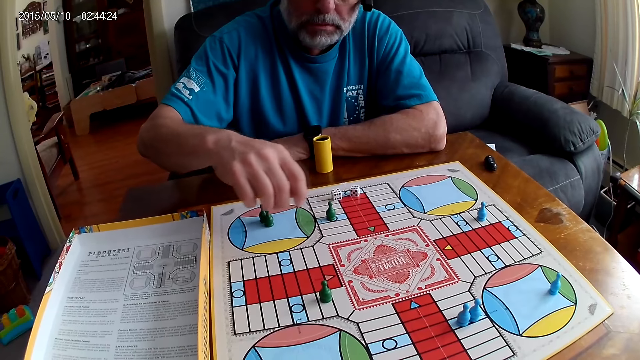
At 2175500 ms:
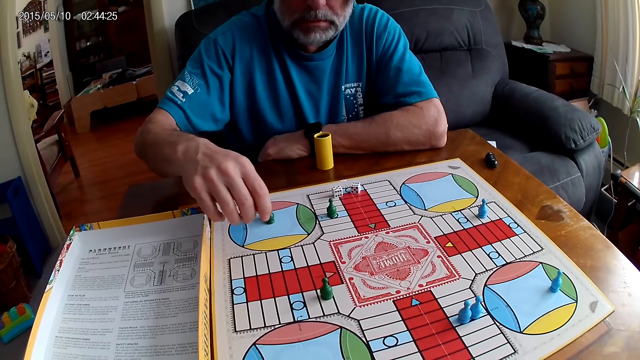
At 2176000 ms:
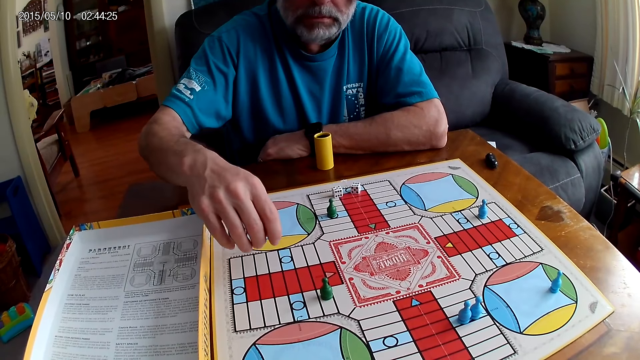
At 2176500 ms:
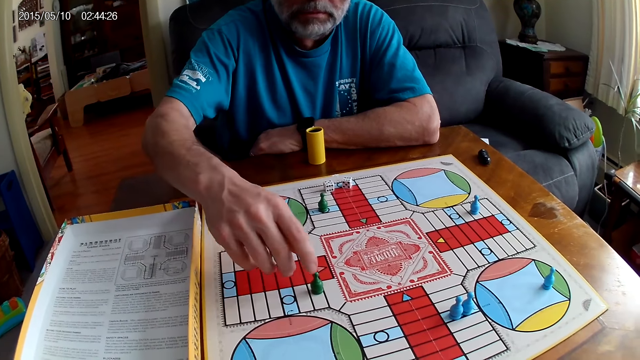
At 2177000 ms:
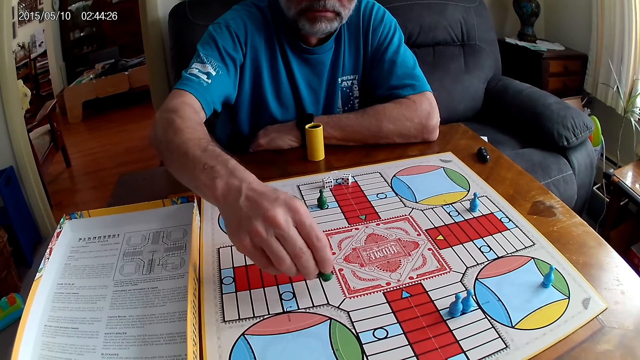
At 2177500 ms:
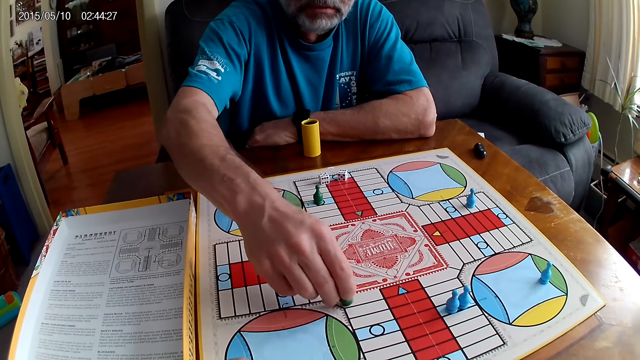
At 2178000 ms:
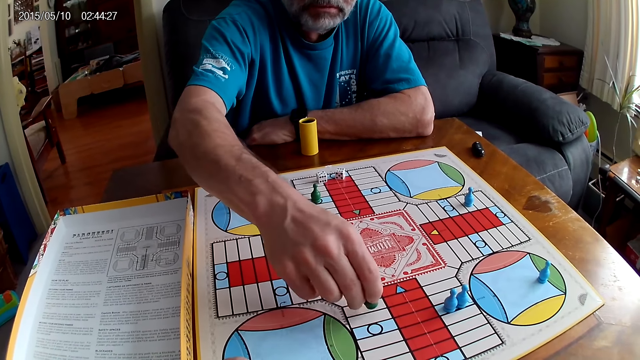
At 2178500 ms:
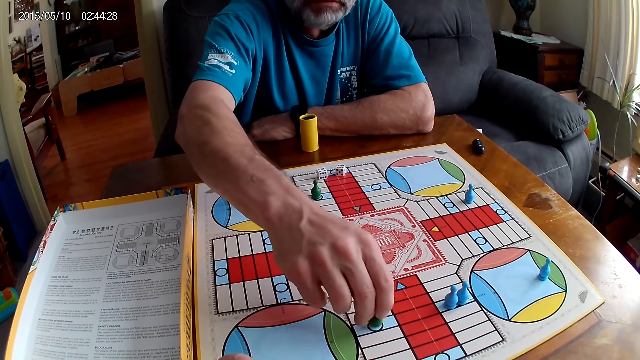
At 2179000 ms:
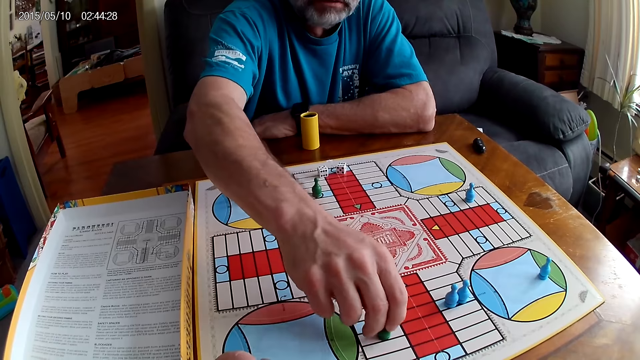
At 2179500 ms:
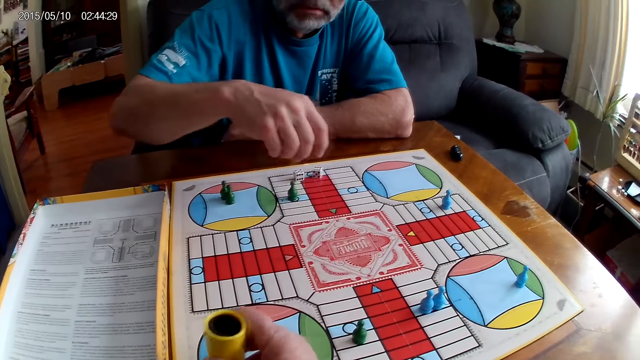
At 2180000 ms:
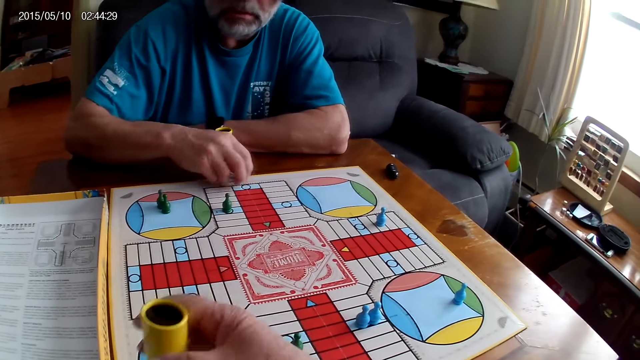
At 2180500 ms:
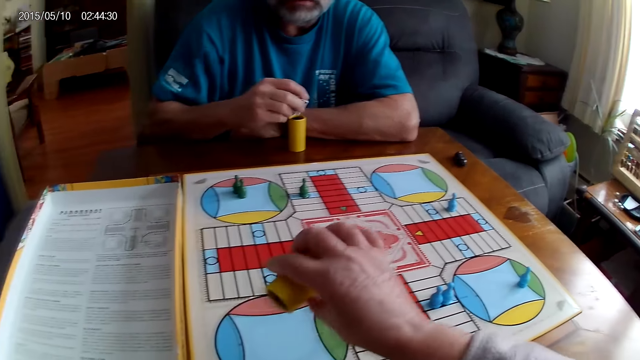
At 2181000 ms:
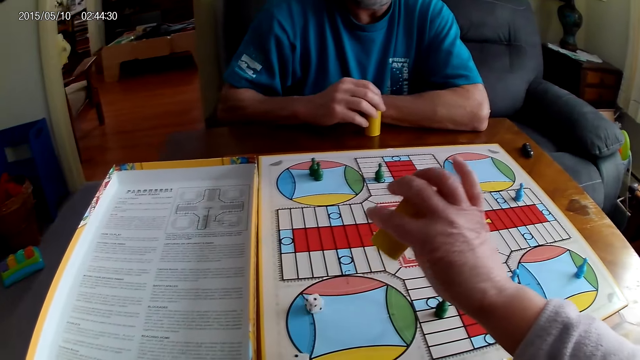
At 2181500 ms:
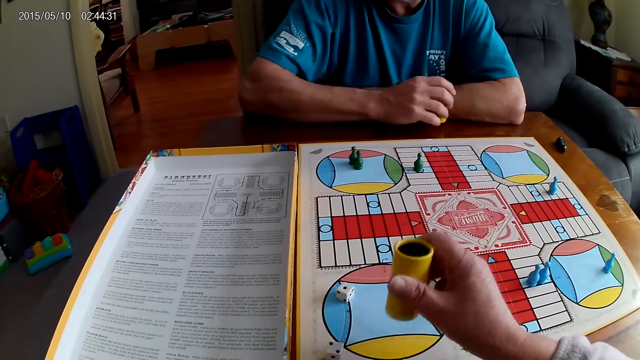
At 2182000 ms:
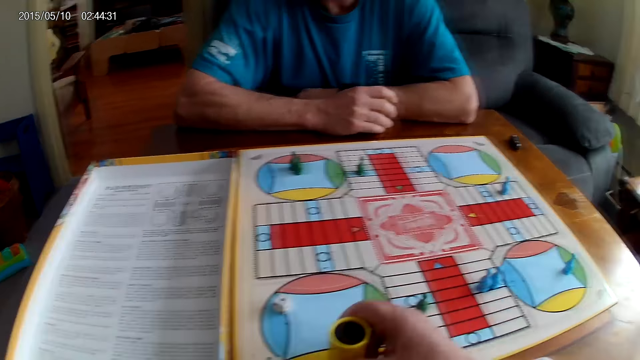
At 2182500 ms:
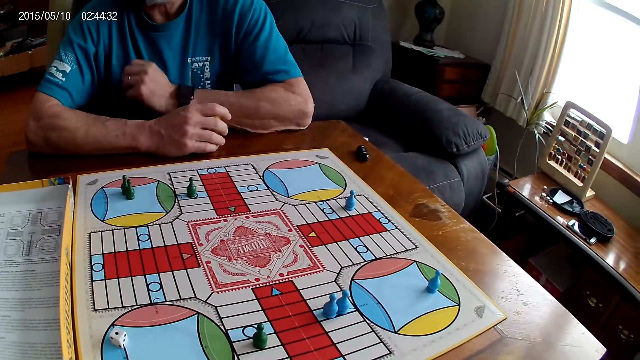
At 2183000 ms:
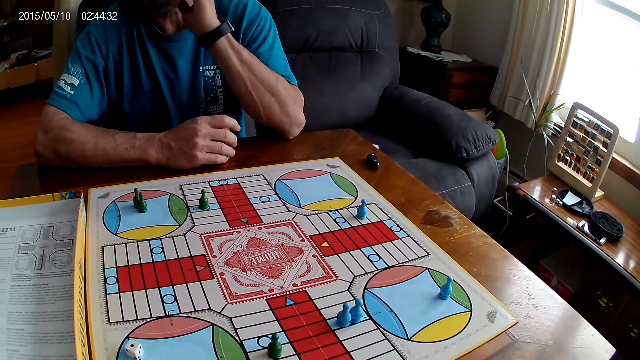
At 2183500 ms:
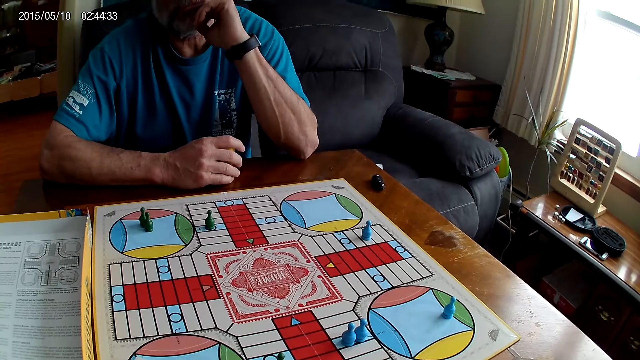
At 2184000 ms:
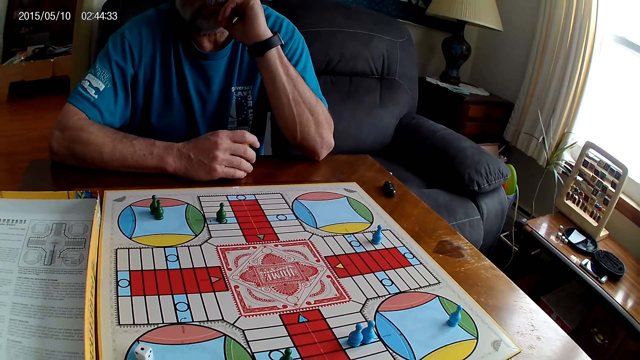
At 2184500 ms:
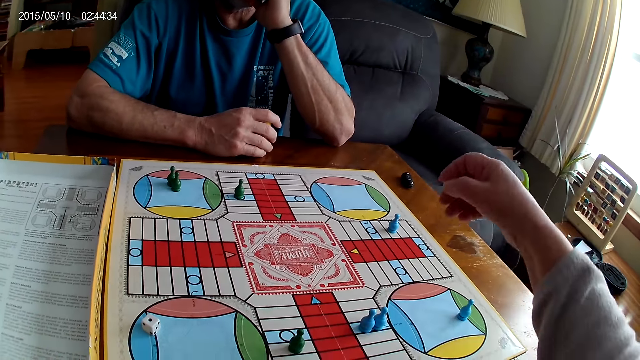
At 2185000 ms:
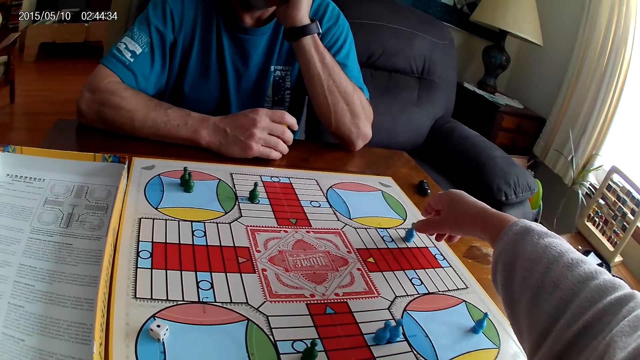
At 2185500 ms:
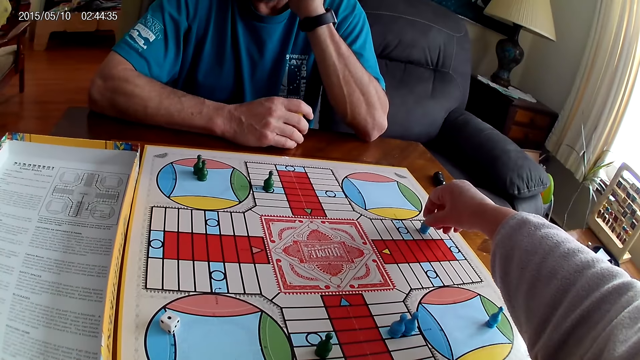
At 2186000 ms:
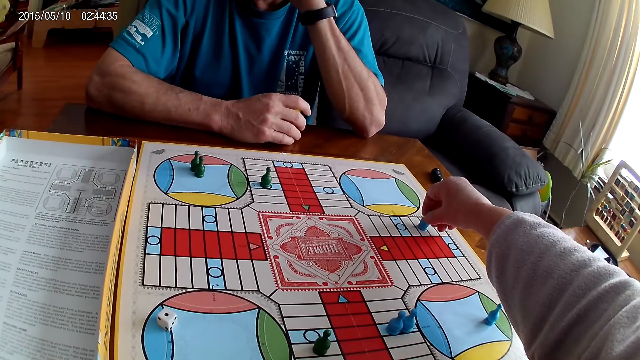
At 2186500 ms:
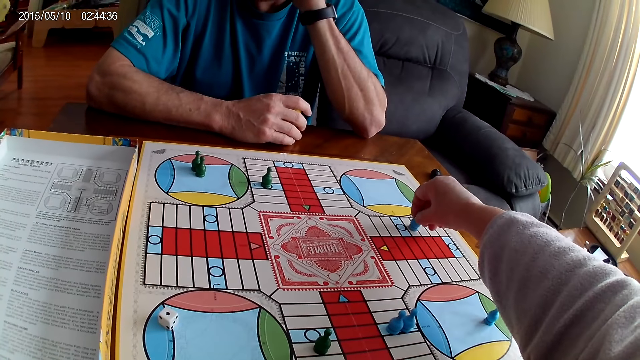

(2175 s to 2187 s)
A man places a Ludo pawn on the board. The man picks another Ludo pawn and moves chess on the Ludo board. The man places the Ludo pawn on the board. The camera wearer shakes the dice shaker and pours dice on the board. The man moves chess on the Ludo board and picks the dice. The camera wearer plays Ludo. The man puts the Ludo pawn into the dice shaker. The camera wearer drops the container on the table. The man stares at the board. The camera wearer stares at the board. The man touches his face with his left hand. The camera wearer picks a Ludo pawn. They move chess on the Ludo board.

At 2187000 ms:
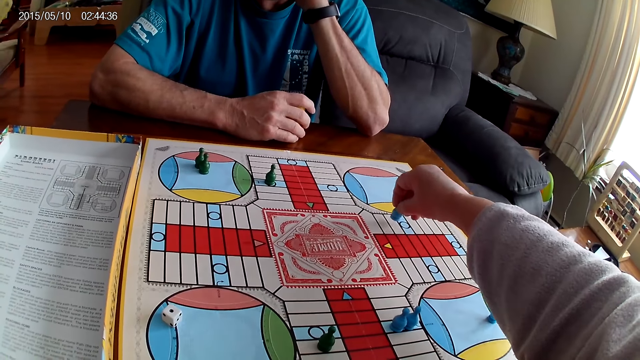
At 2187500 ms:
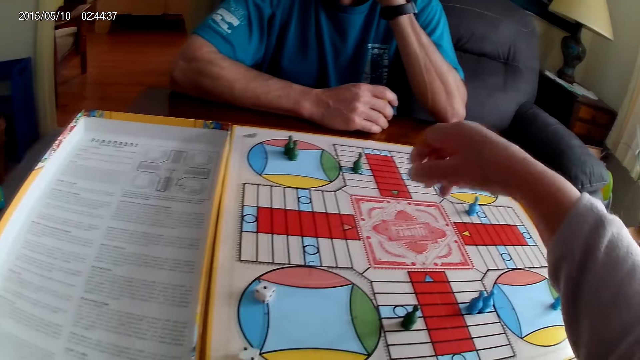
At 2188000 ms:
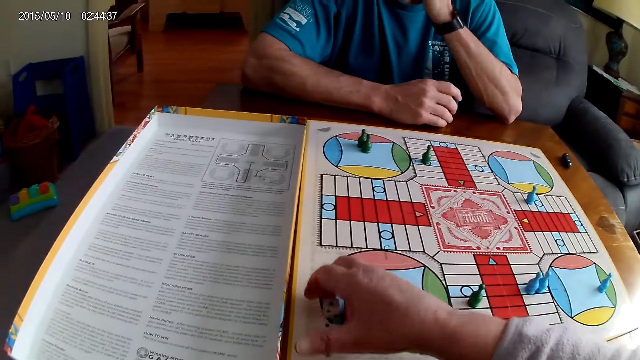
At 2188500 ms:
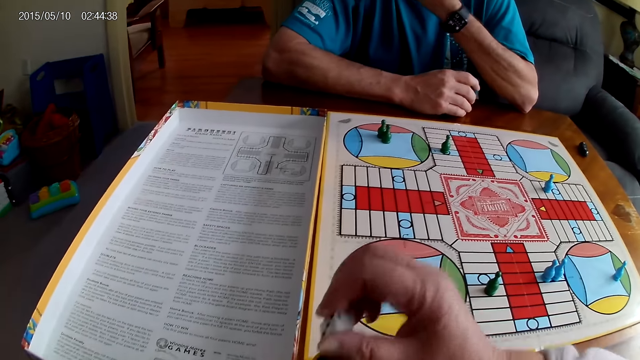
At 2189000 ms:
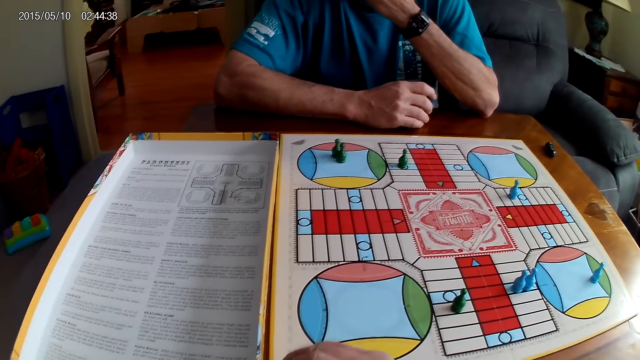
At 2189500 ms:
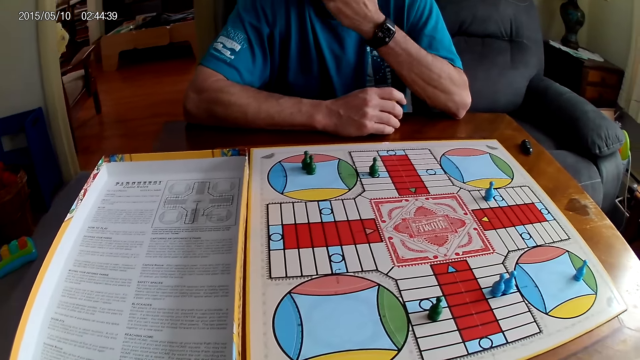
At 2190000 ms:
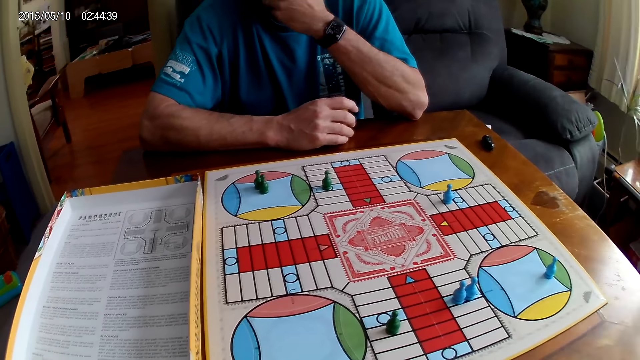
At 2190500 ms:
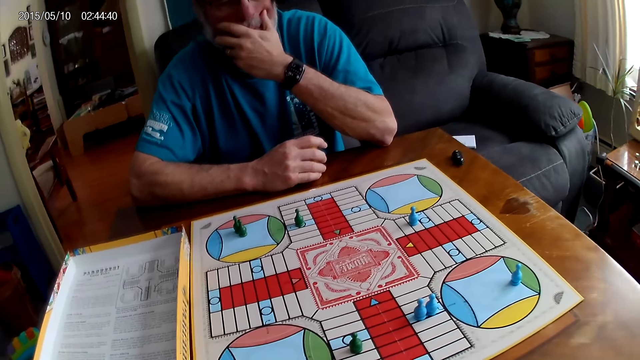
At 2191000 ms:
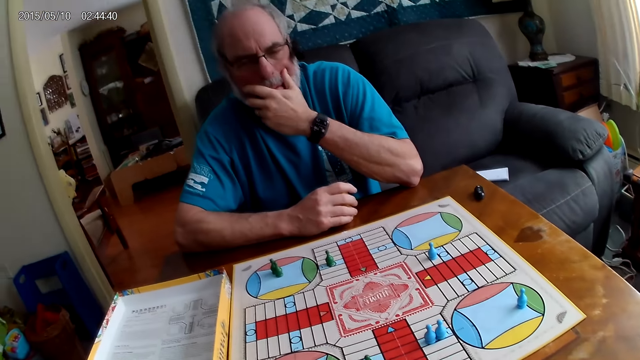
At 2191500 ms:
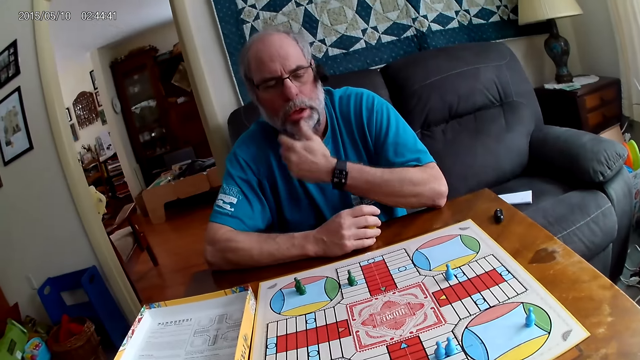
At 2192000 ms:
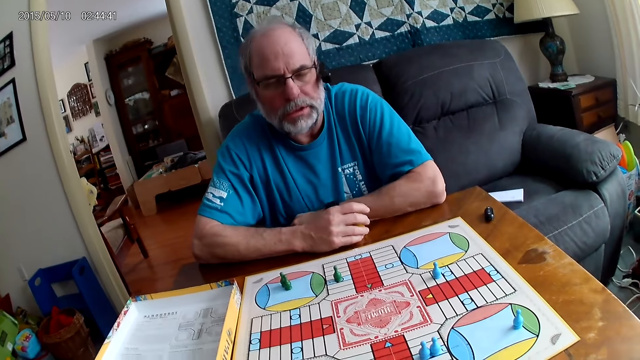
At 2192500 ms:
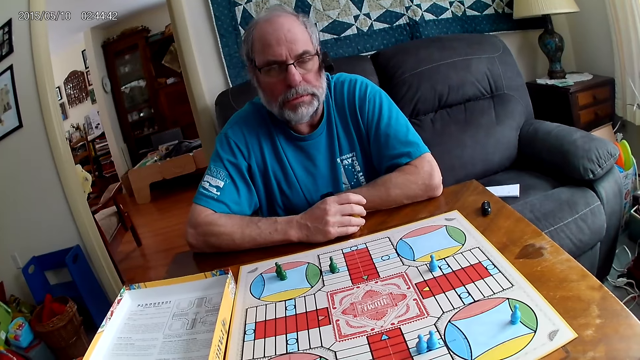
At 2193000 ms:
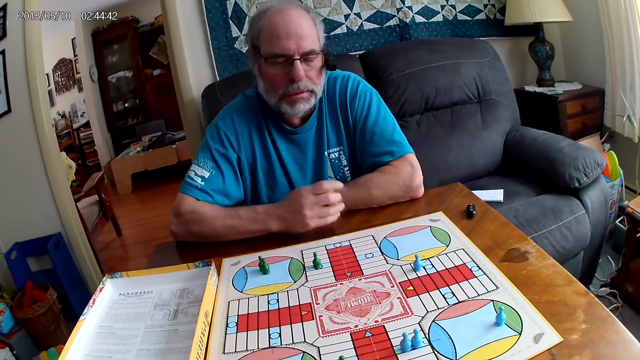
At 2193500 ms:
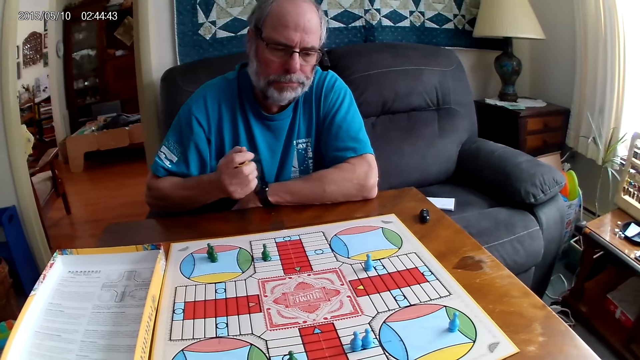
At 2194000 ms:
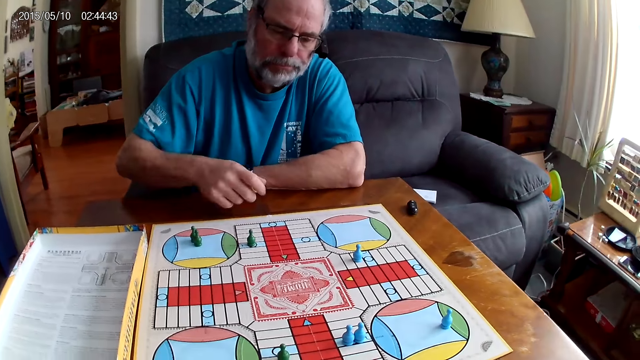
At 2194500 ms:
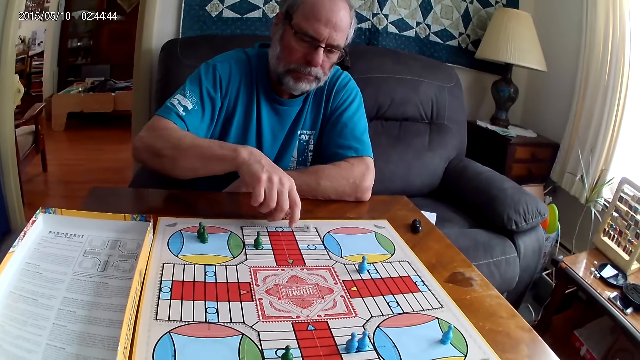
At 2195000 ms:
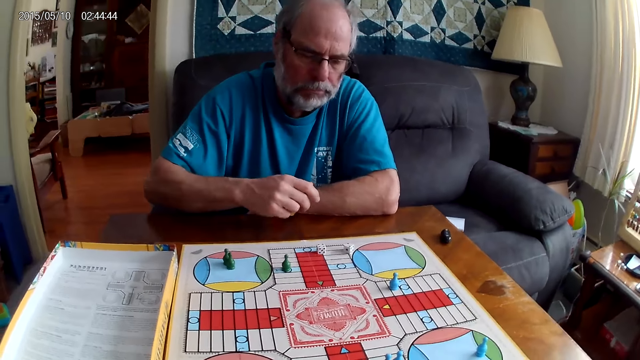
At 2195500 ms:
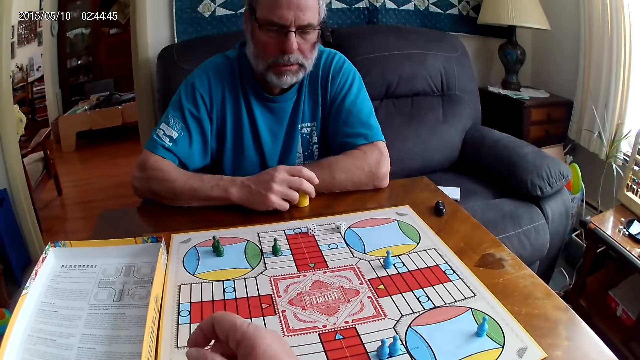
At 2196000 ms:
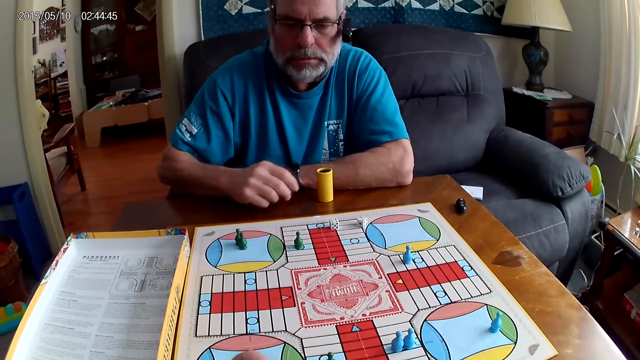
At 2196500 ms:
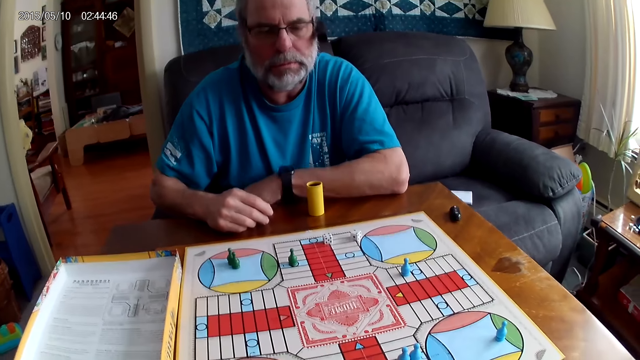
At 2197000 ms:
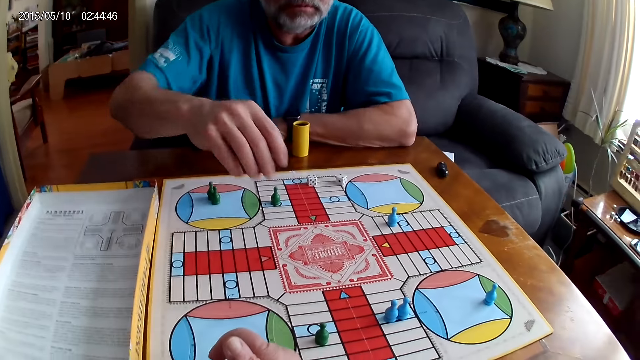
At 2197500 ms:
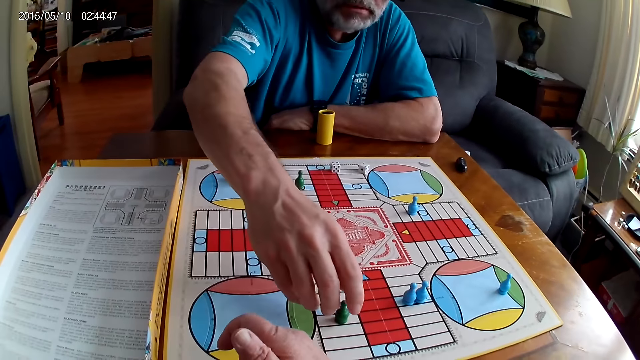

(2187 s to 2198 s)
The camera wearer moves a Ludo pawn. They place the Ludo pawn on the board. They take the dice from the Ludo board with the right hand. They put the dice into the dice shaker and stare at the board. A man lowers the hand. The man shakes the dice shaker. He plays Ludo. He pours the dice on the board. He places the dice shaker on the table.
